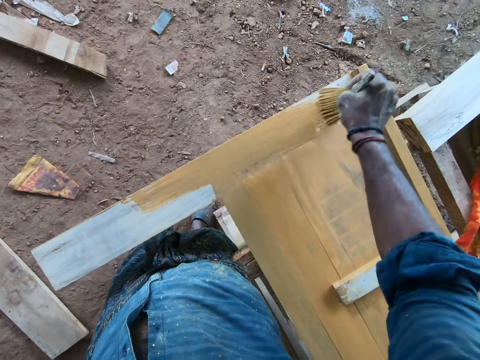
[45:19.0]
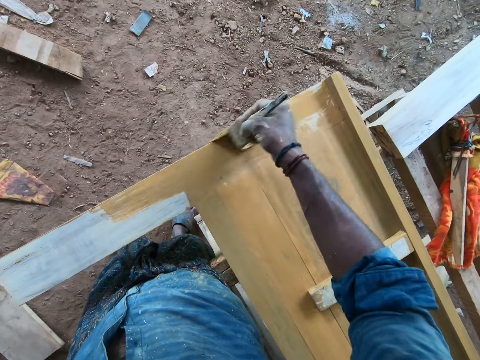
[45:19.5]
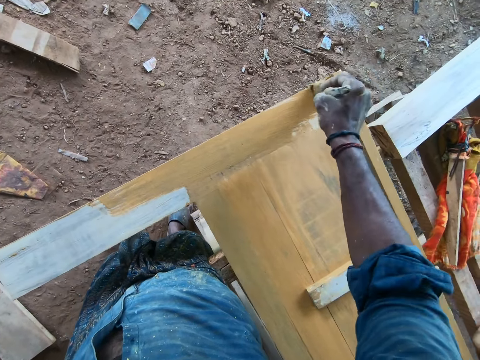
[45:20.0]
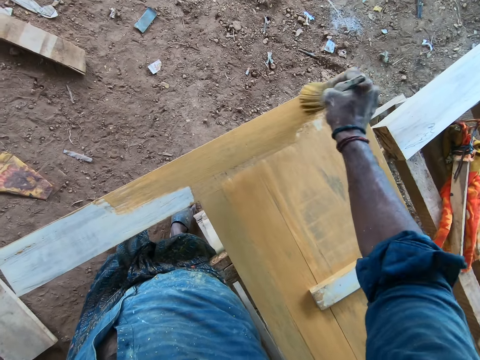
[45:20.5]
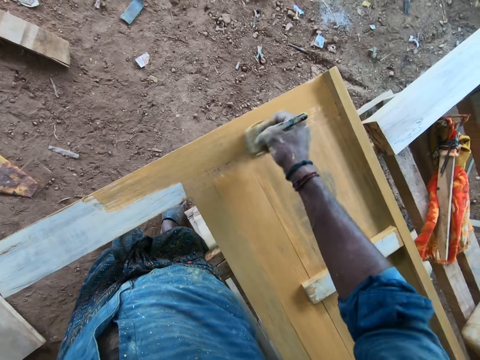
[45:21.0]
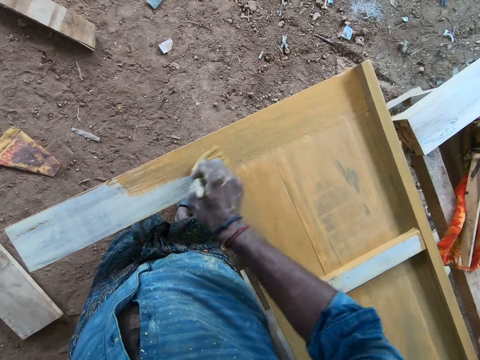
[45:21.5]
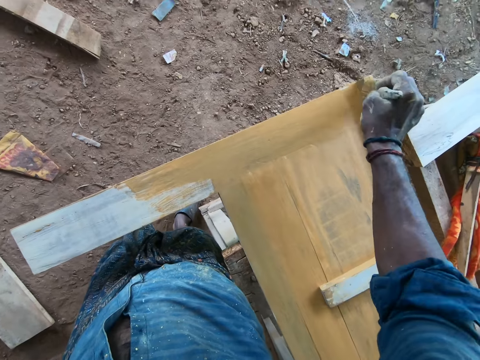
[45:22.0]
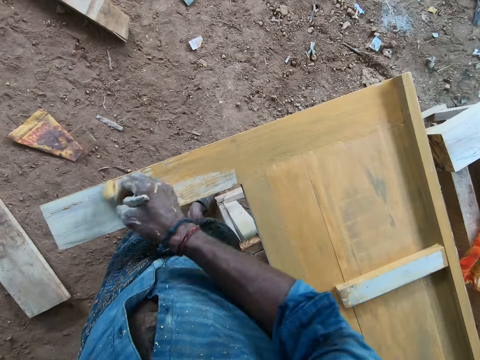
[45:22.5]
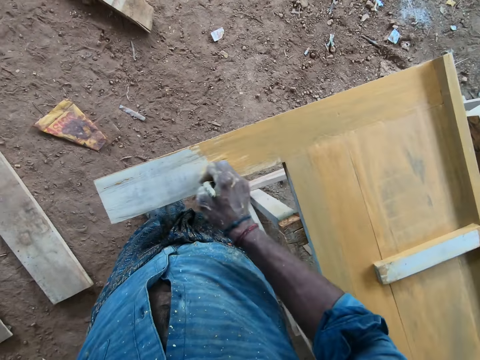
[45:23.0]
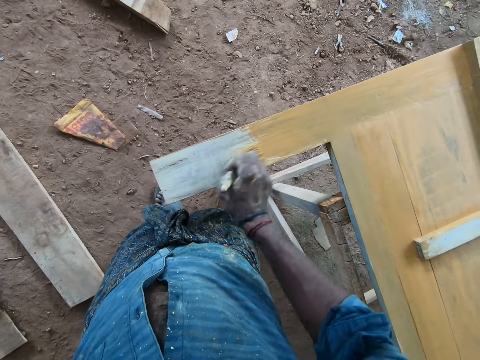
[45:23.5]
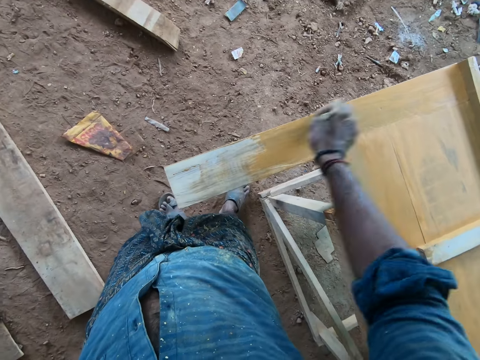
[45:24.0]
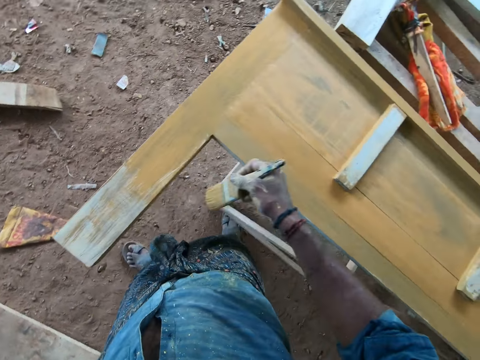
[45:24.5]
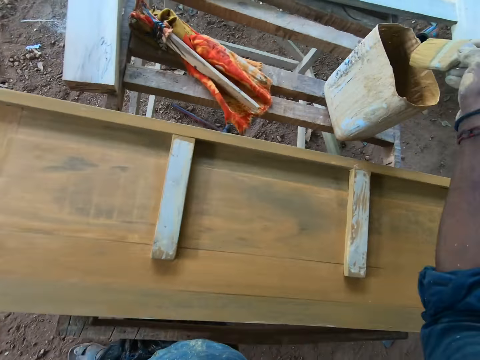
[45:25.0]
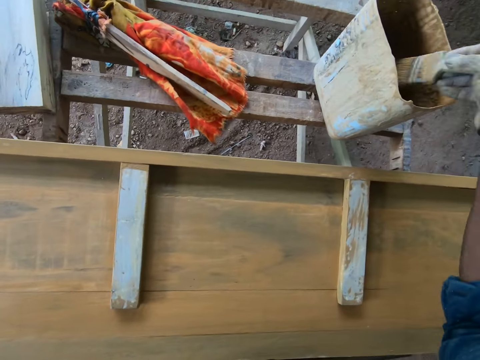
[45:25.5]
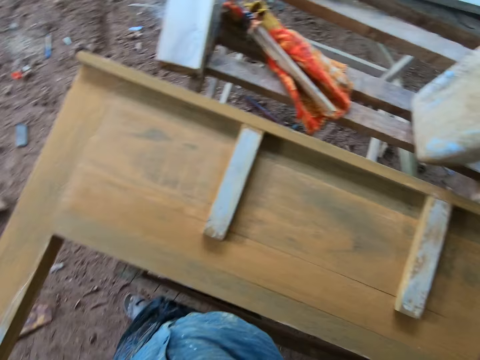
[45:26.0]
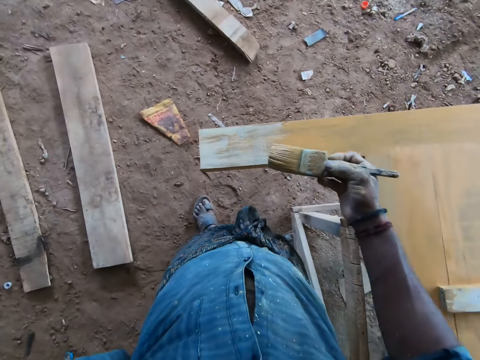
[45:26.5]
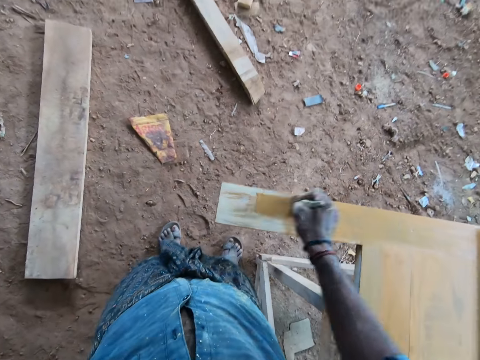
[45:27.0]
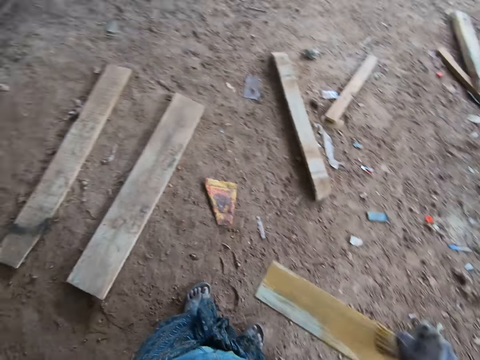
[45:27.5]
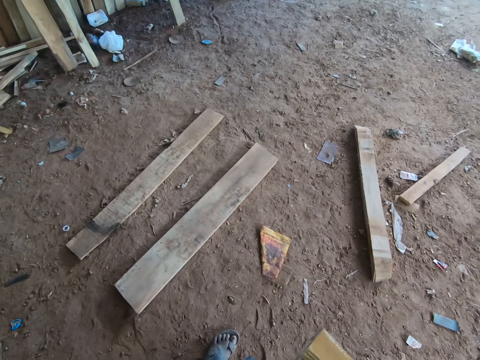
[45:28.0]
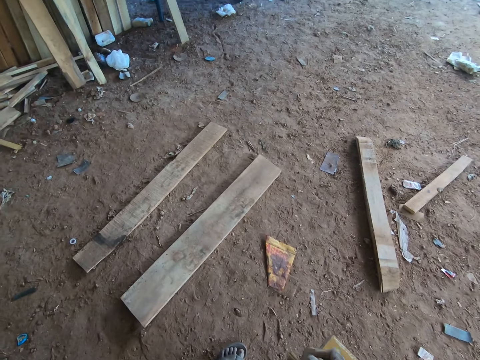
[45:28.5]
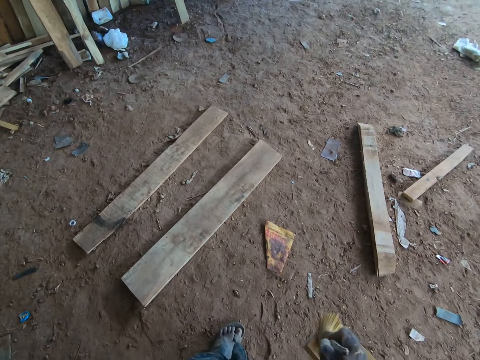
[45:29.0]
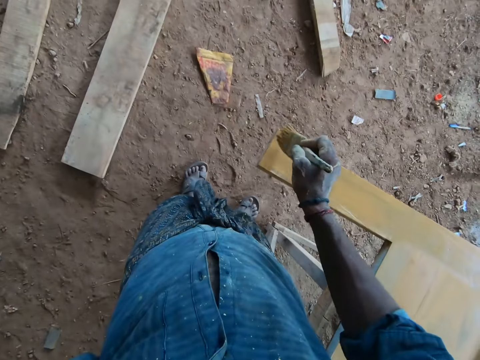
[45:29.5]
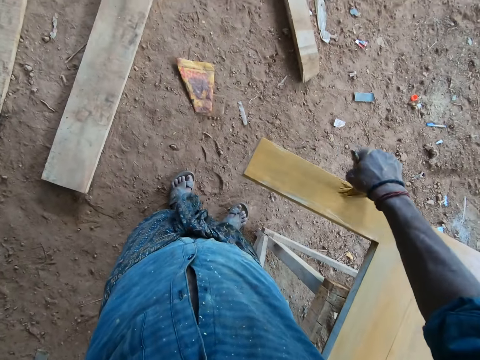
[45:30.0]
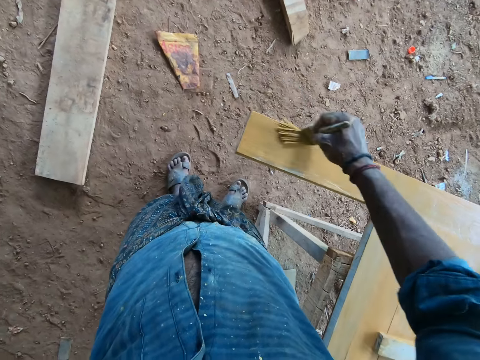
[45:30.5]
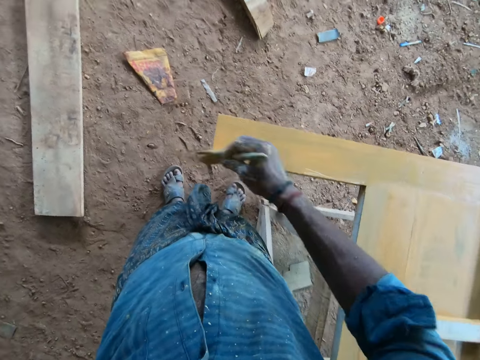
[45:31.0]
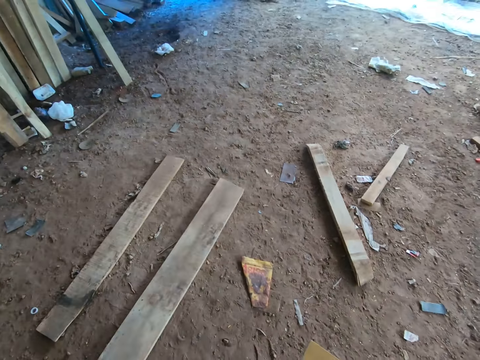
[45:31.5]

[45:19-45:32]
The camera wearer dips the brush into the paint container with his right hand. He paints the wooden bed stand or piece of wood with the paint brush in his right hand. He paints the piece of wood with the paint brush again.

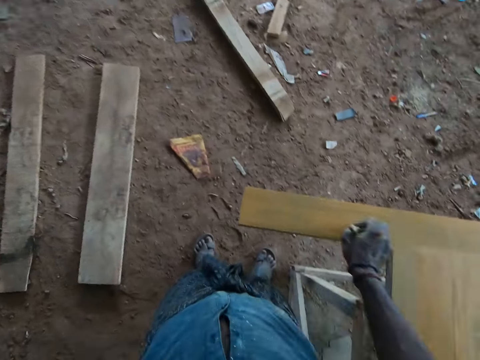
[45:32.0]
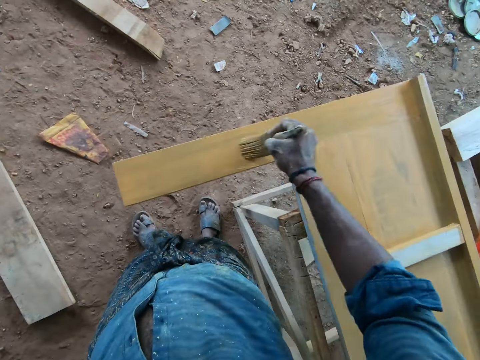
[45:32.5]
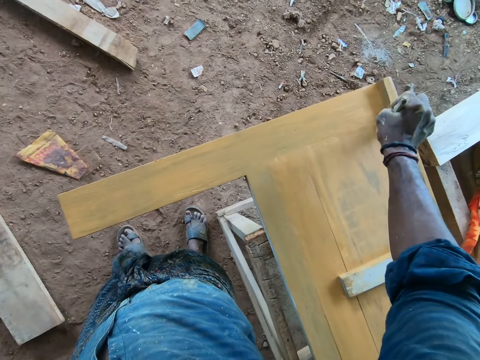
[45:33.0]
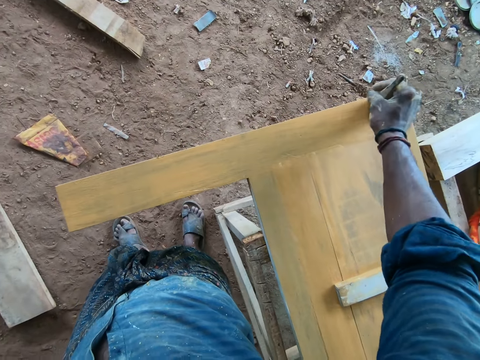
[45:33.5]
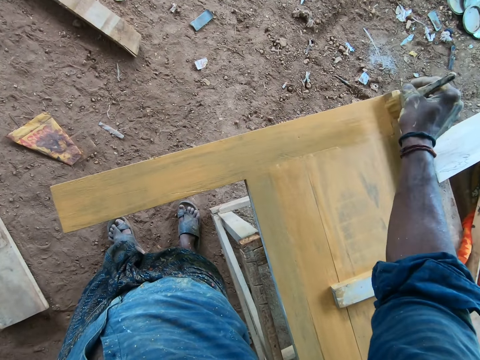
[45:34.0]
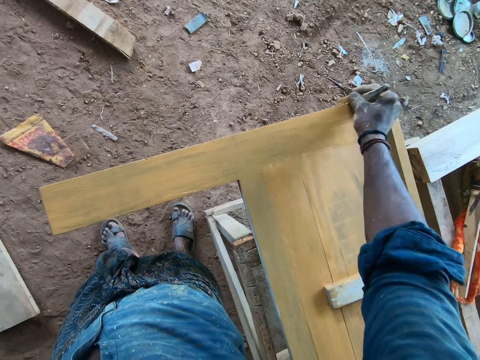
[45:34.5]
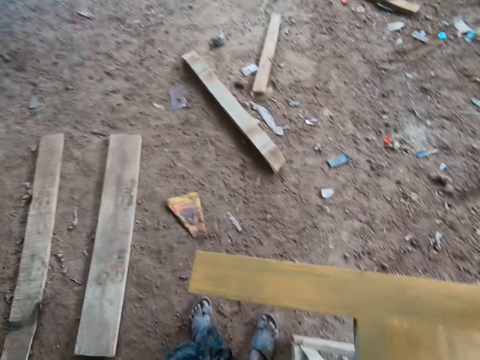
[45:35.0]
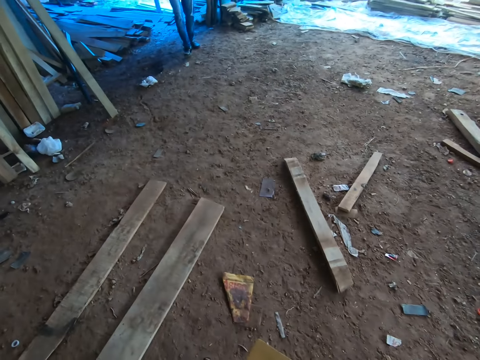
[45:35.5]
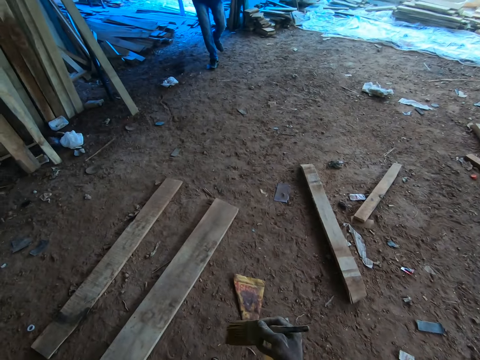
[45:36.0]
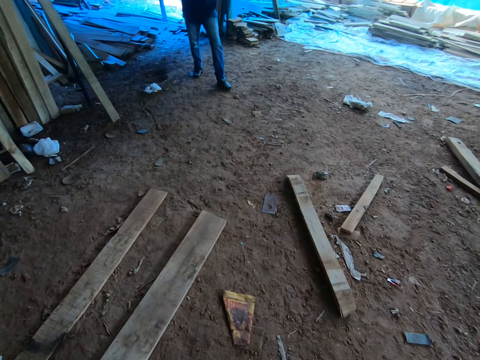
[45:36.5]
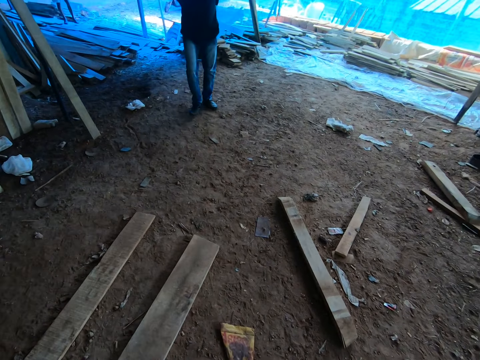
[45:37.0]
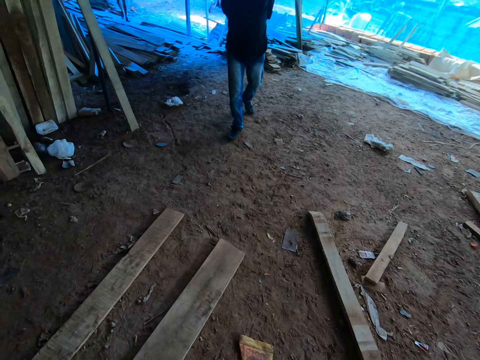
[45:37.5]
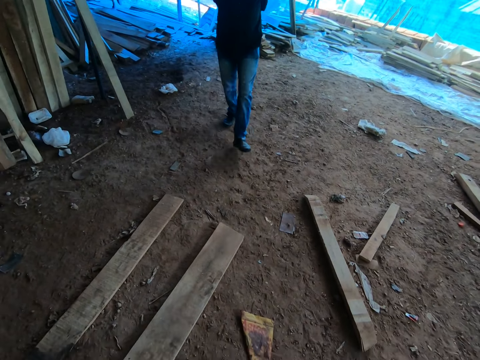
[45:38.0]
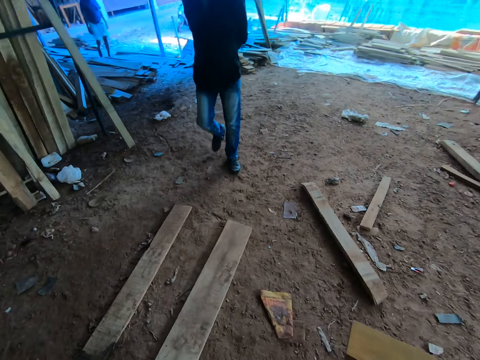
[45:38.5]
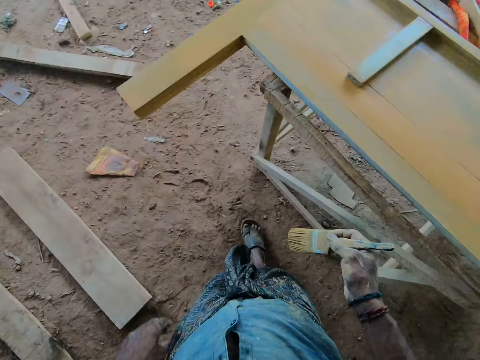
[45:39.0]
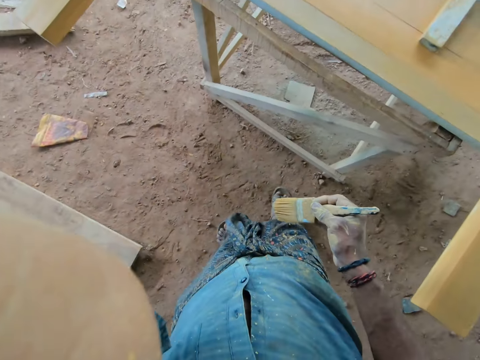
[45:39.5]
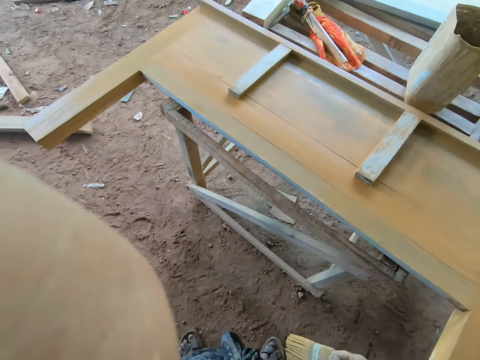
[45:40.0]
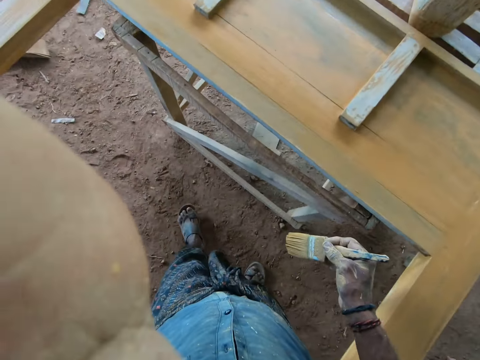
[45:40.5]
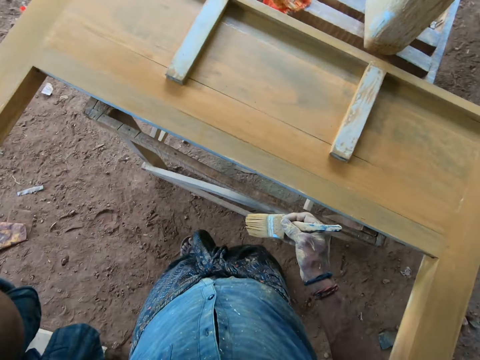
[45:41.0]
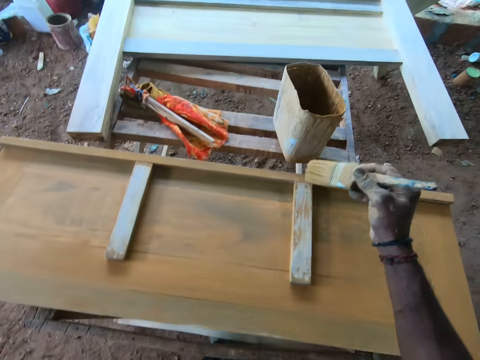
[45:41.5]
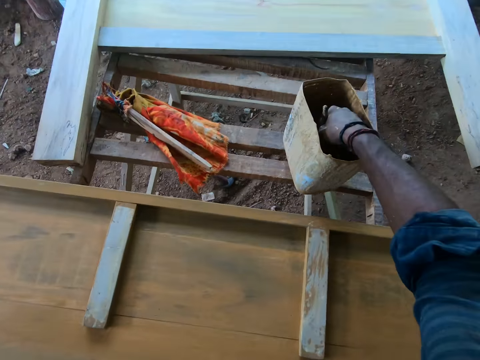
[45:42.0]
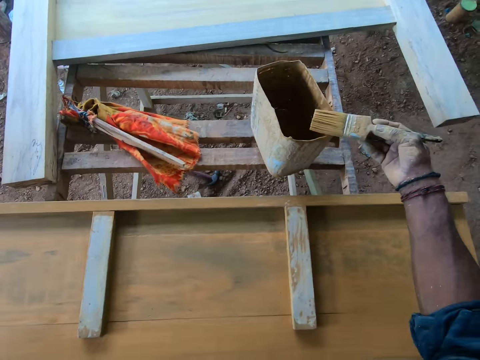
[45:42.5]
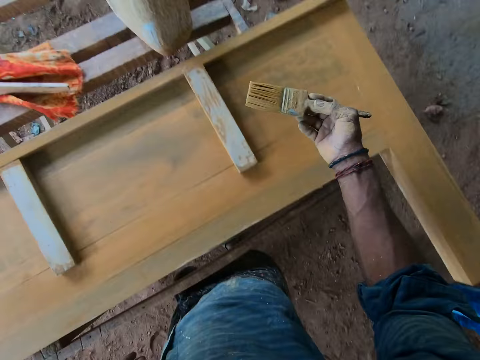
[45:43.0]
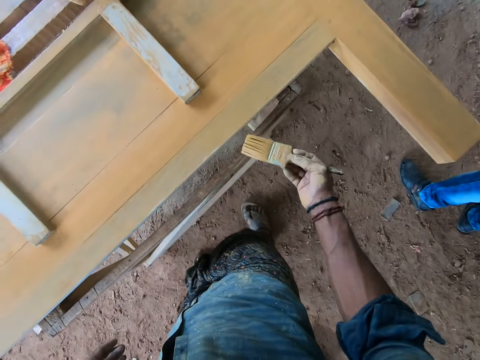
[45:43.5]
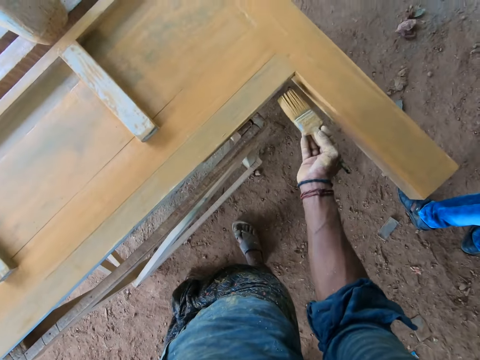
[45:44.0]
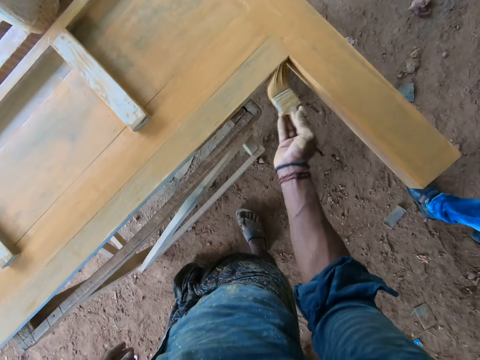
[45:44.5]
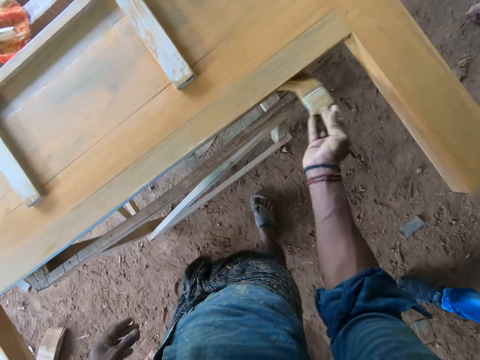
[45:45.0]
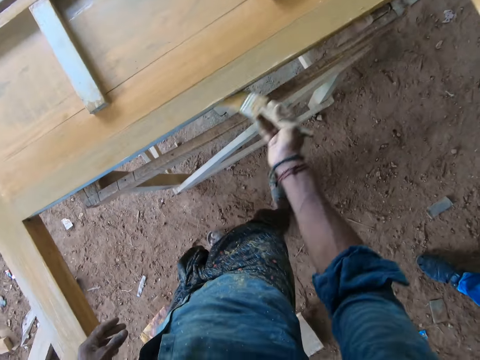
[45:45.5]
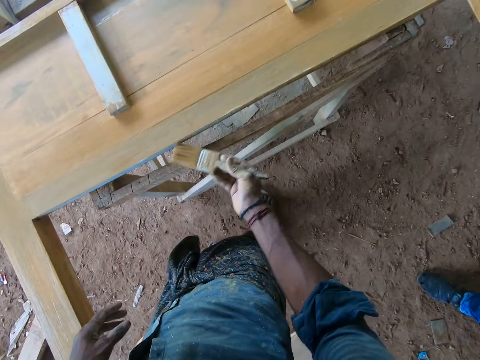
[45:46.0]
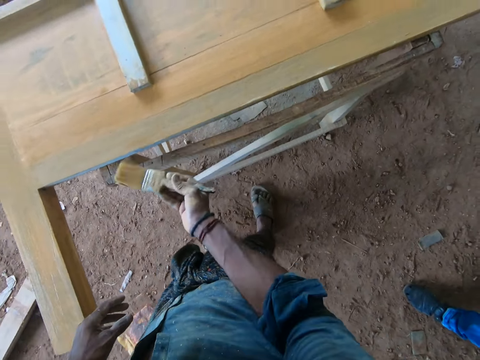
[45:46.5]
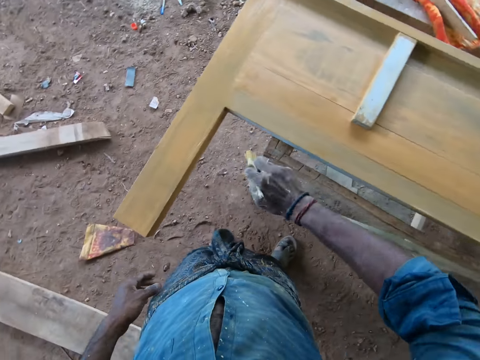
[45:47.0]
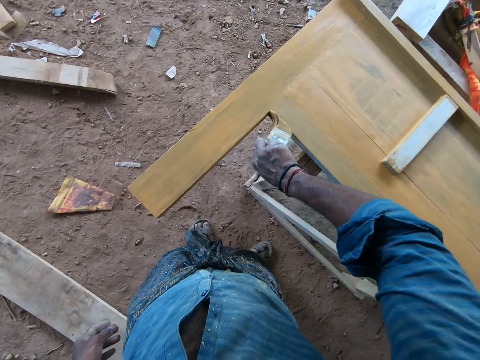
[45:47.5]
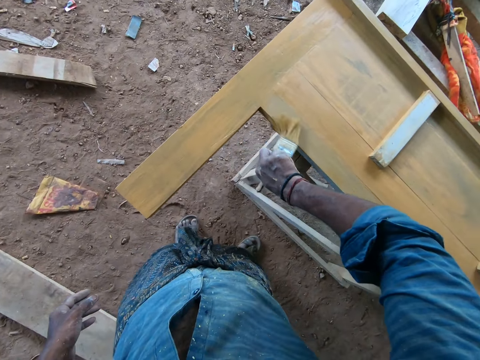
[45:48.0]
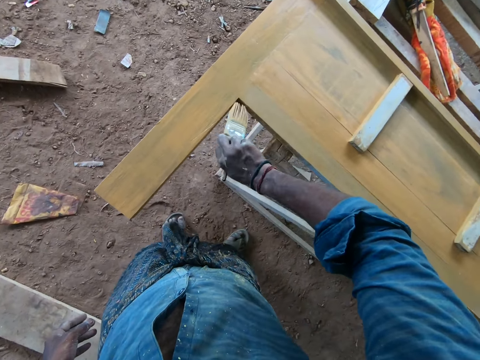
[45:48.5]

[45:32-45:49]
The camera wearer paints the piece of wood with the paint brush. A man converses with the camera wearer. The man walks towards the camera wearer. The camera wearer converses with the man. He touches his face with his left hand. He adjusts the camera. He dips the brush into the paint container with his right hand. The man stands beside the camera wearer. The camera wearer paints the wooden bed stand with the brush in his right hand.
